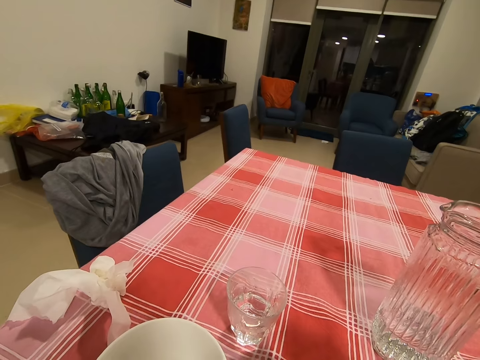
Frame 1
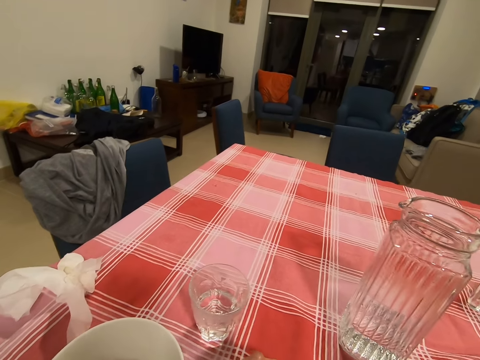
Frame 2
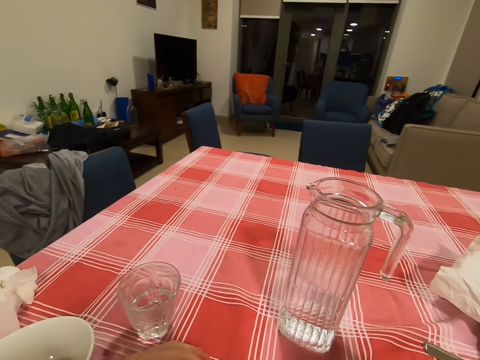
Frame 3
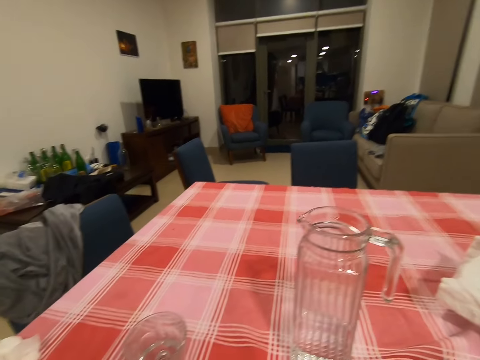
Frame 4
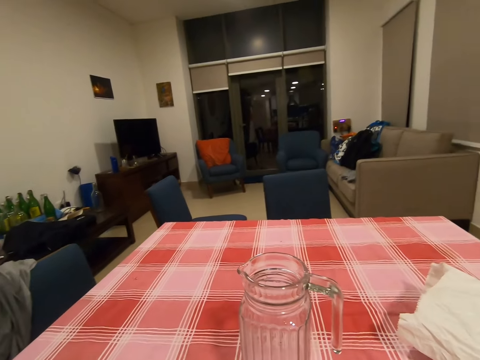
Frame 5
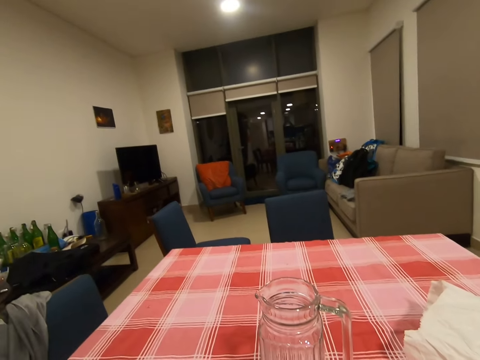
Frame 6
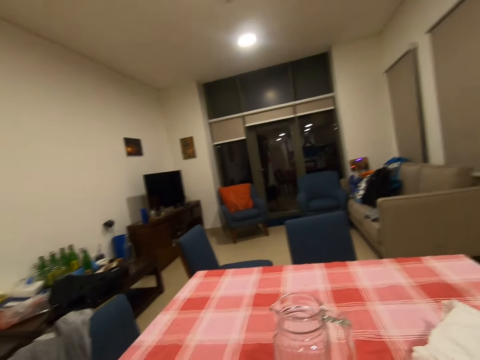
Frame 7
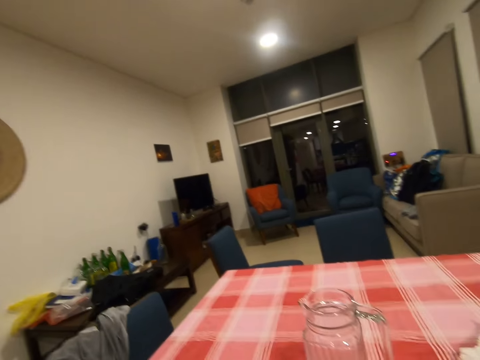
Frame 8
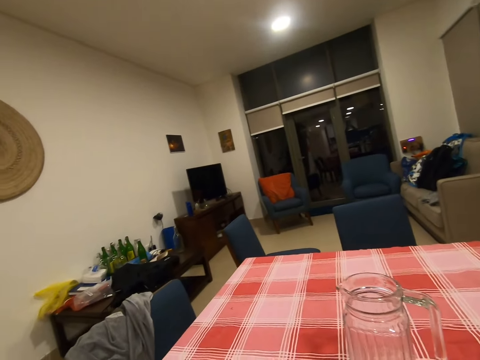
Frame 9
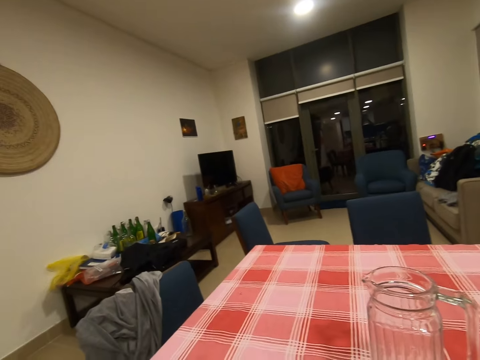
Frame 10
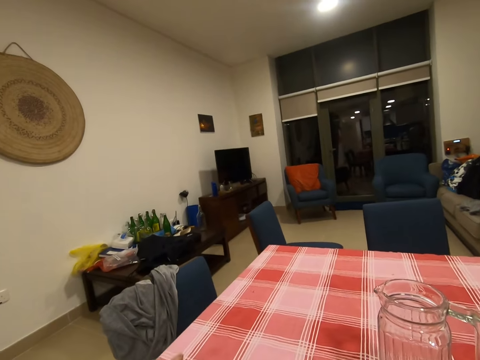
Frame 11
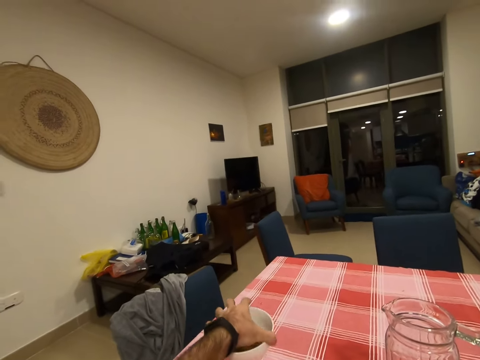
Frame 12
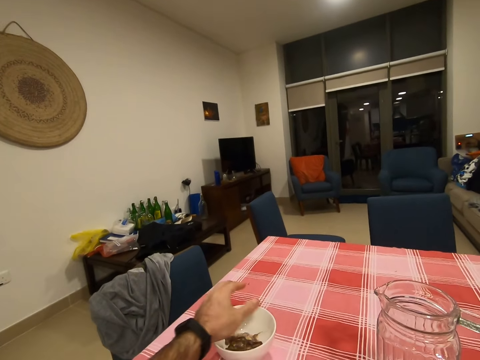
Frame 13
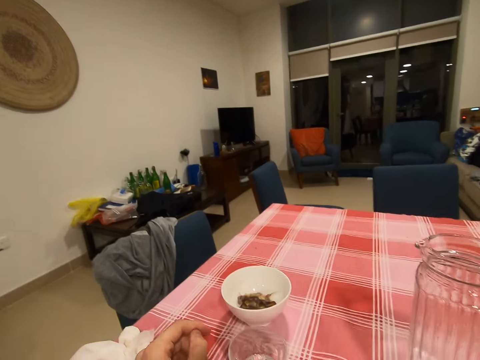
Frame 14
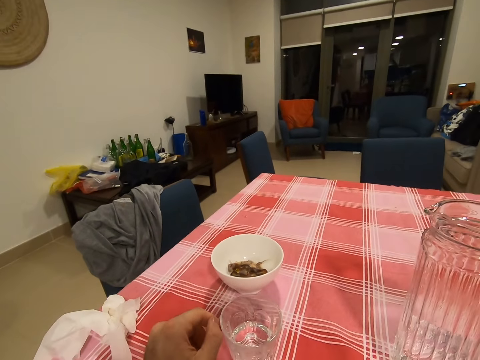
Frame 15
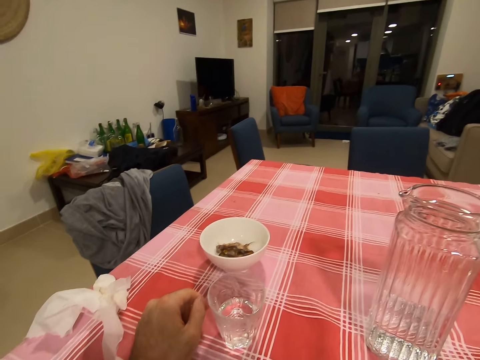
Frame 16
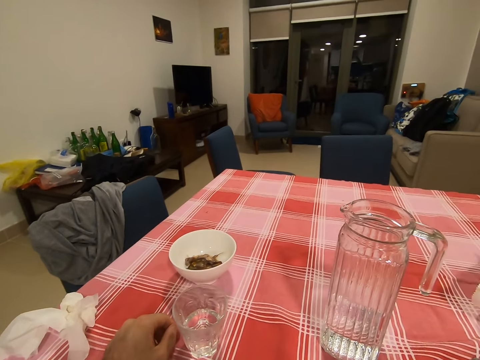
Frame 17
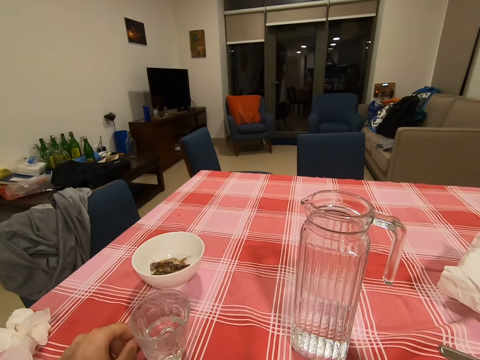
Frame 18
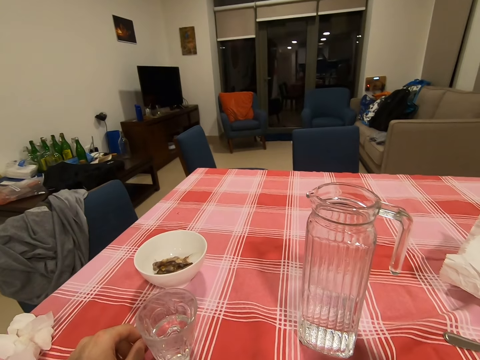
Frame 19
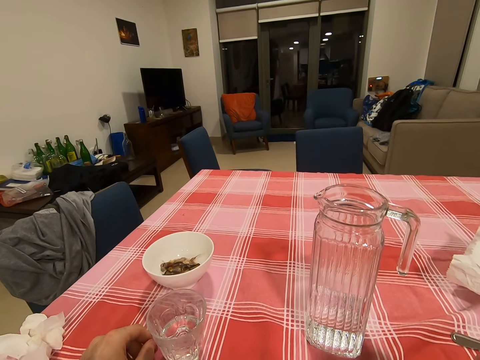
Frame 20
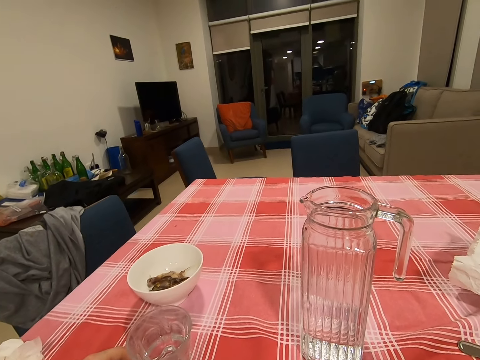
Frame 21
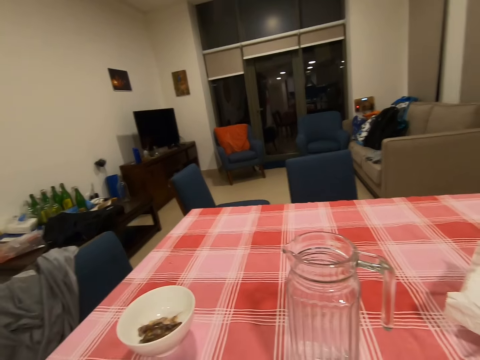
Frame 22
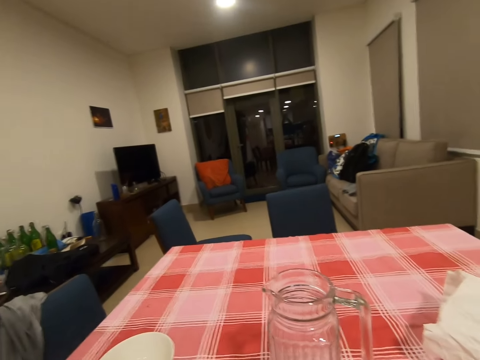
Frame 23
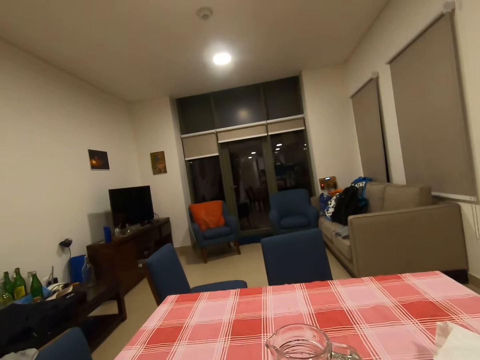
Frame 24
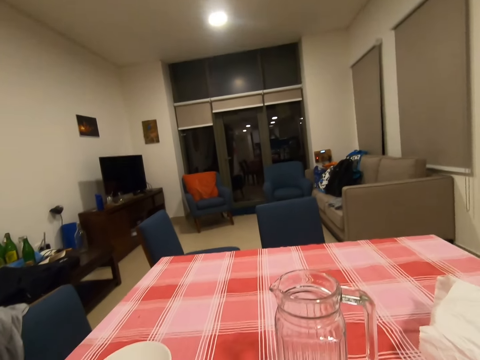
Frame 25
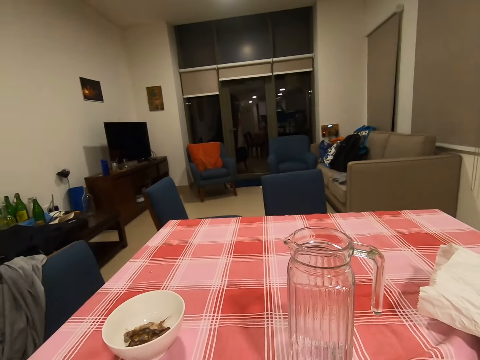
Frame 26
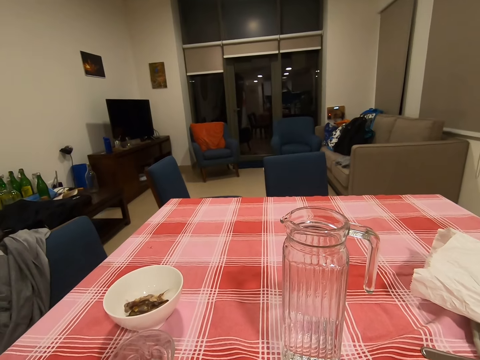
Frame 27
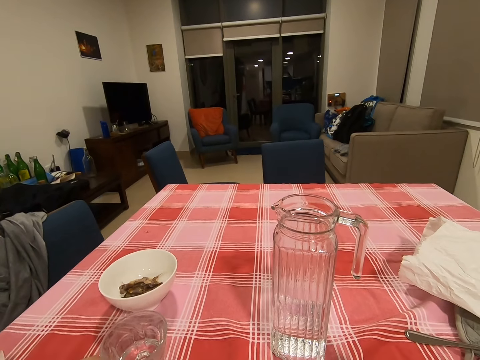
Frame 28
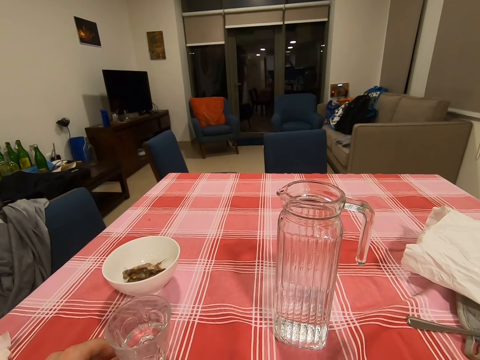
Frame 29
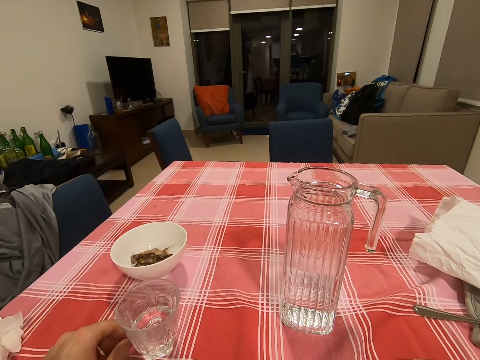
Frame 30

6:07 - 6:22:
The camera wearer puts the dish aside. They move the bowl. They eat.

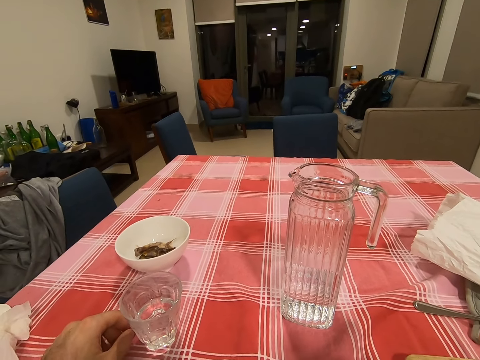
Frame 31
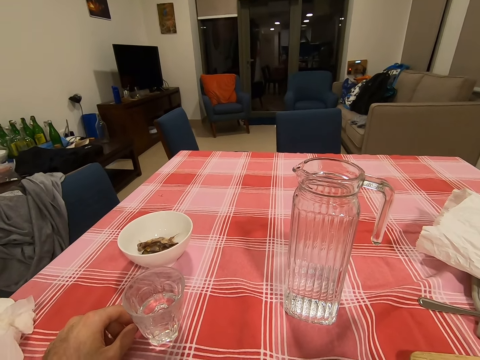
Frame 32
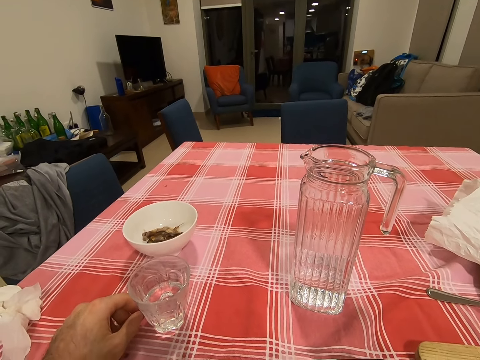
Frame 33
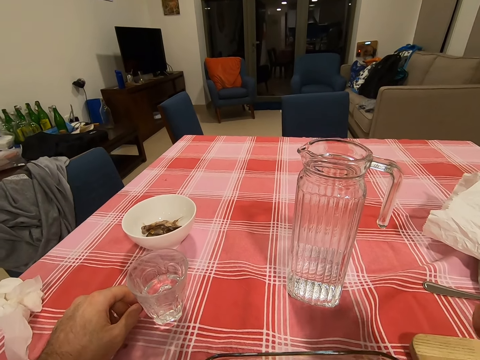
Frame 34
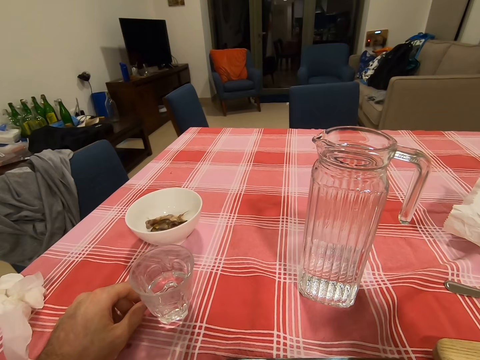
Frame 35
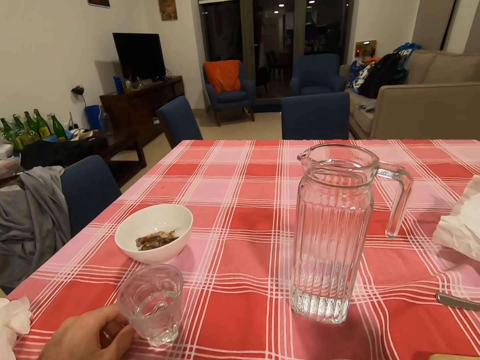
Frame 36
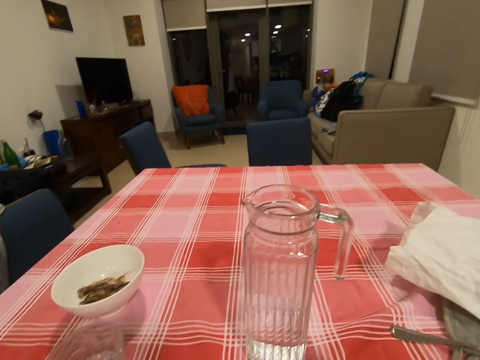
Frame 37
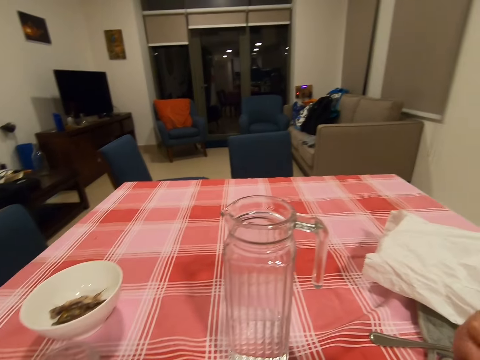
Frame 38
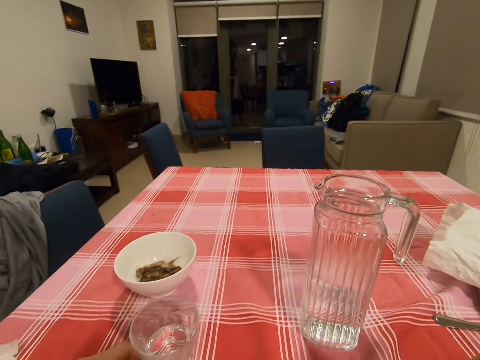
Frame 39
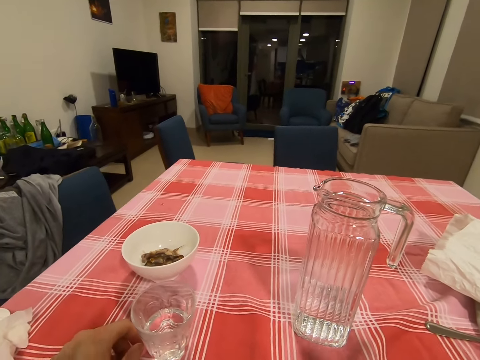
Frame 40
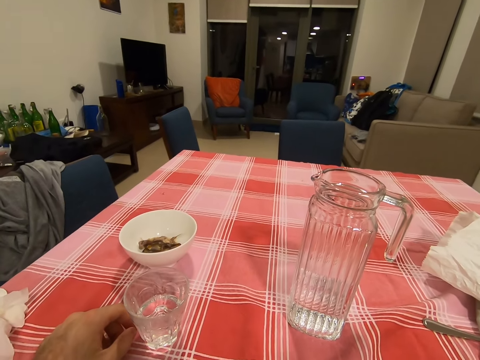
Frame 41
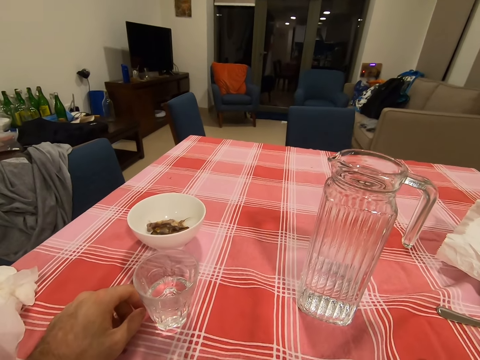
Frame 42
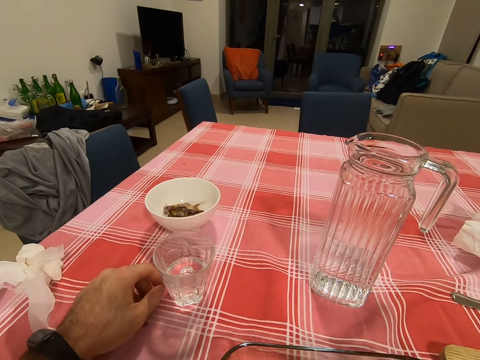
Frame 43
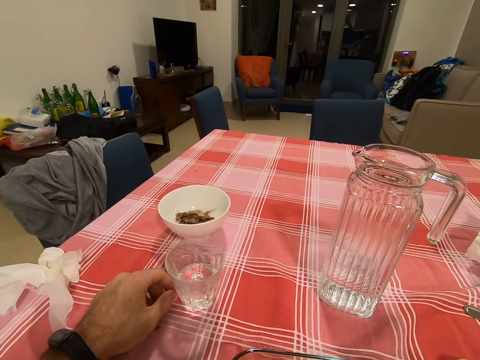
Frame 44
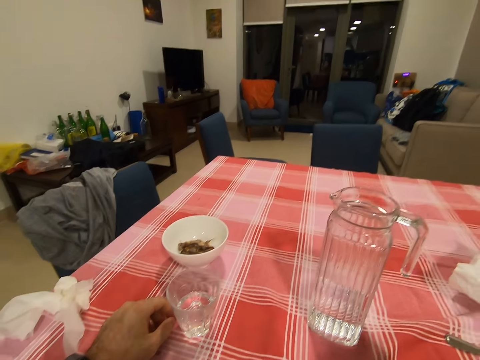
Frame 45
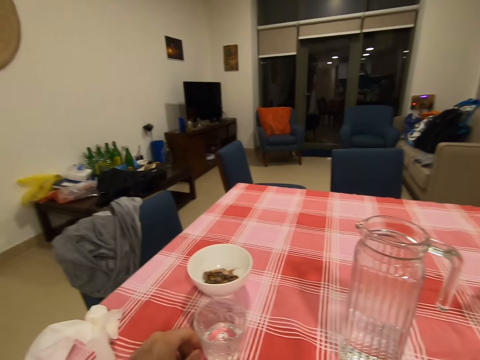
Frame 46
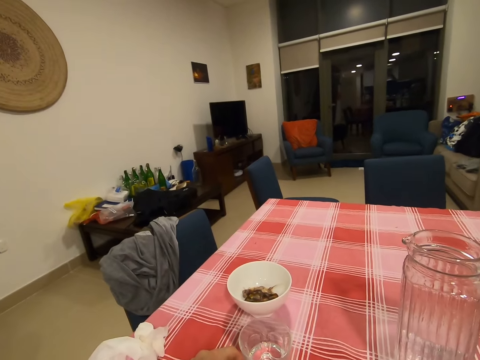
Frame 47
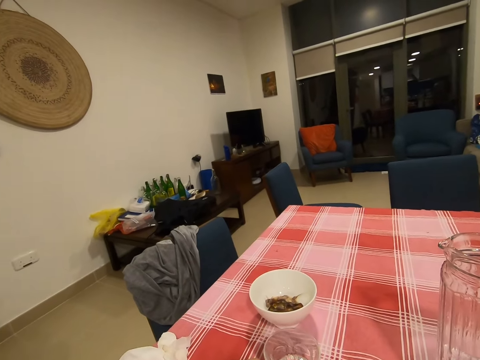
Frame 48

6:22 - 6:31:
The camera wearer moves the fork in the dish.
